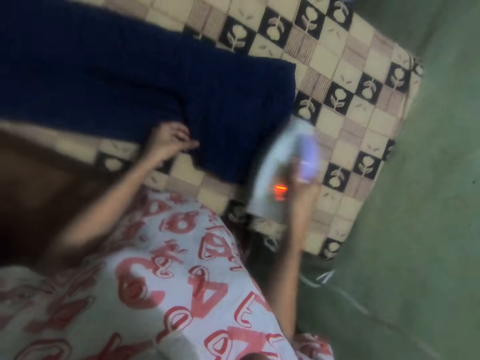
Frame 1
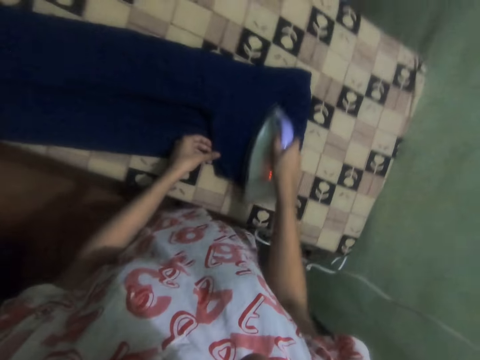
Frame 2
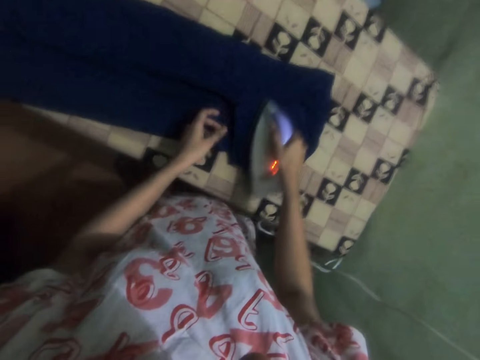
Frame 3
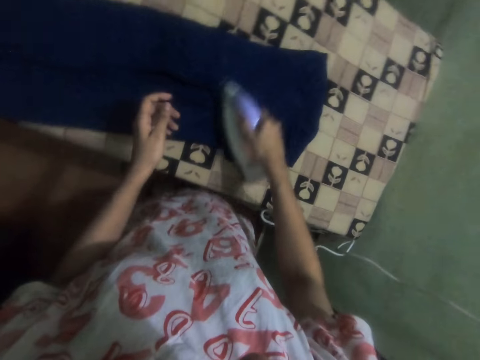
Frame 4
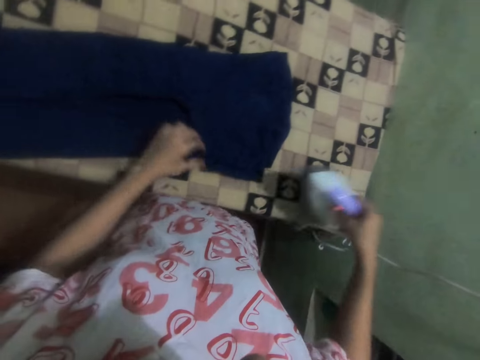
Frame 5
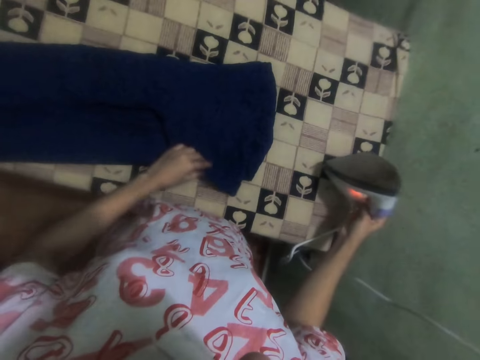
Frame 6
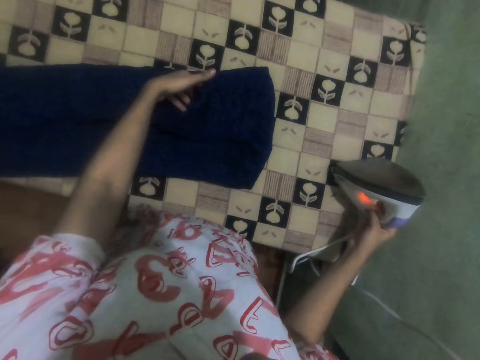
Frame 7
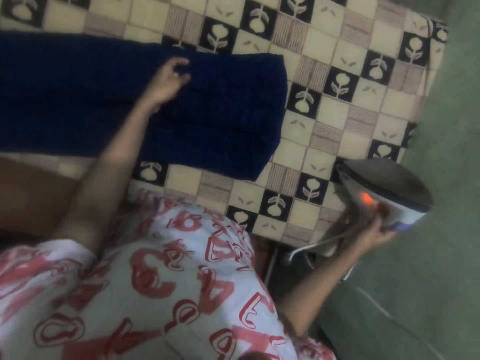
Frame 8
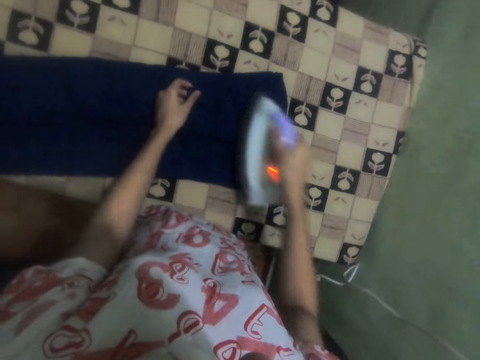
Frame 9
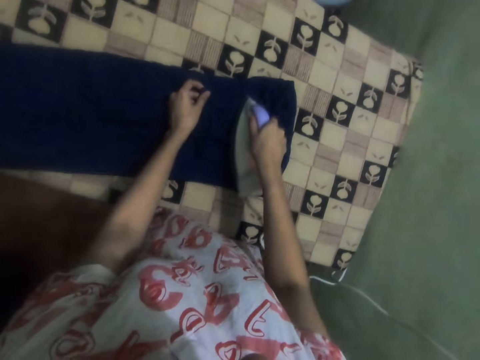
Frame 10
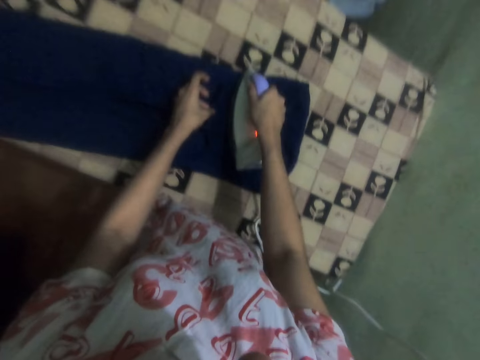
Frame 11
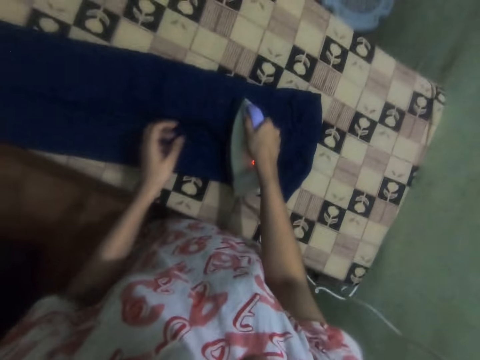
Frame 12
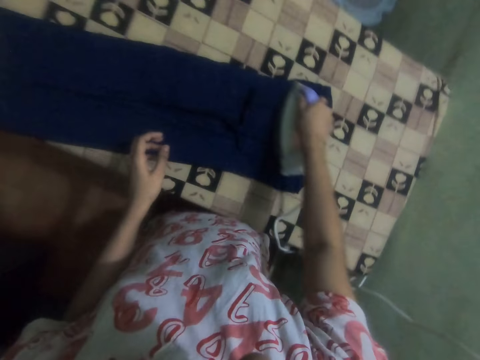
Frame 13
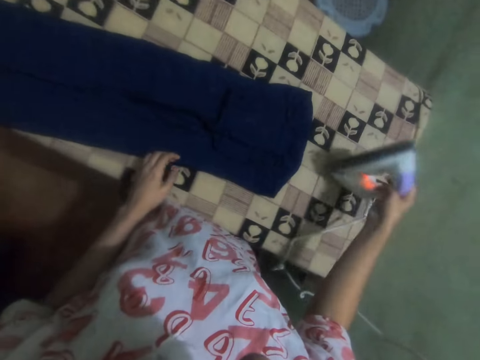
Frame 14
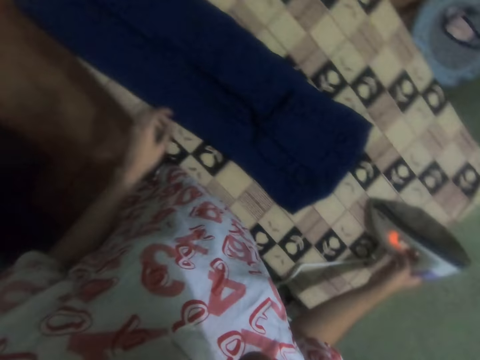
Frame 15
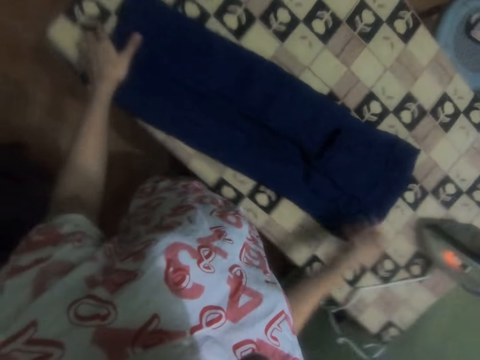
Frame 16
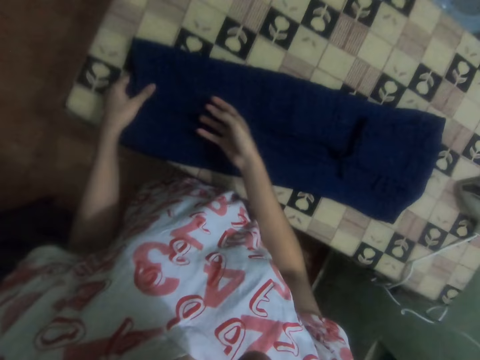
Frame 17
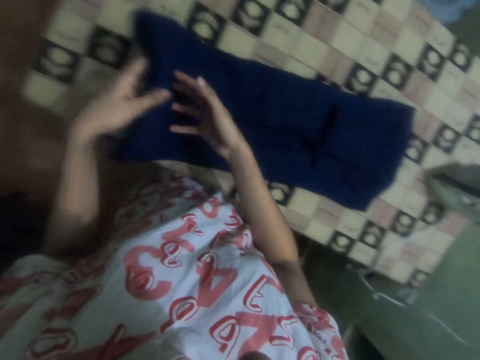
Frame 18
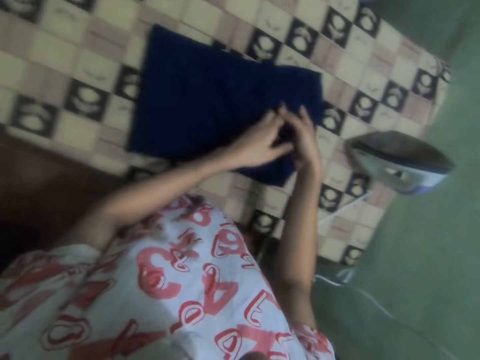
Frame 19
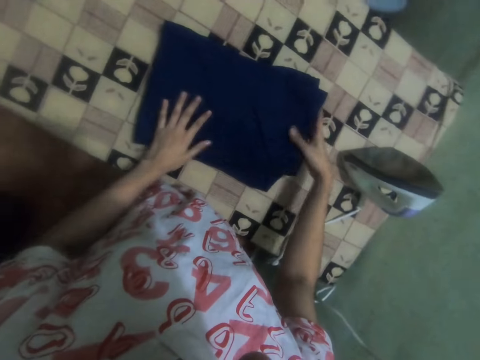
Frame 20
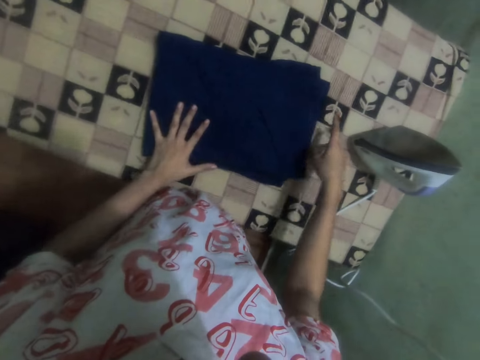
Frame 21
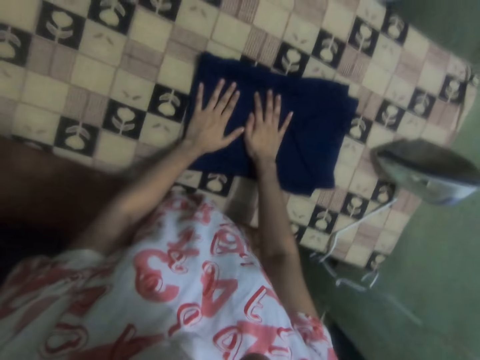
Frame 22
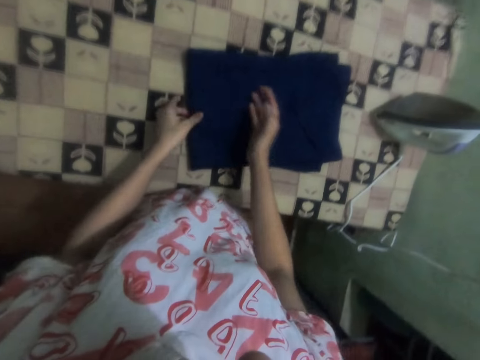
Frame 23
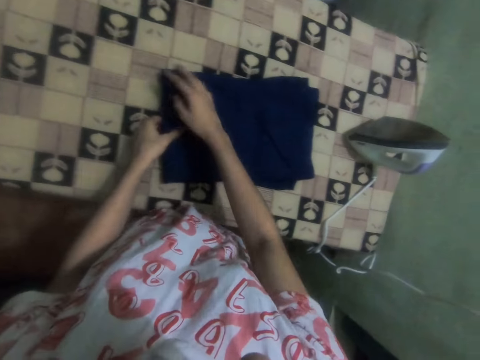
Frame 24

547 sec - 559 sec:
The camera wearer picks up an iron box. They iron the t-shirt on the table. They put the iron box on the table. They take the iron from the table and iron the t-shirt on the table. They put the iron on the table. They fold the cloth with both hands.

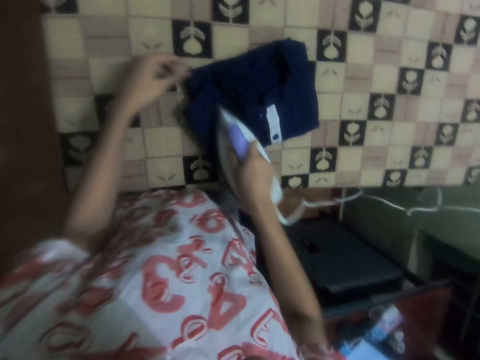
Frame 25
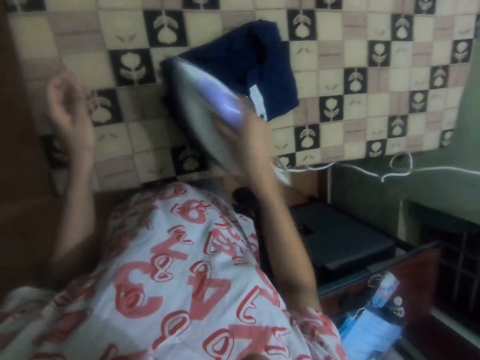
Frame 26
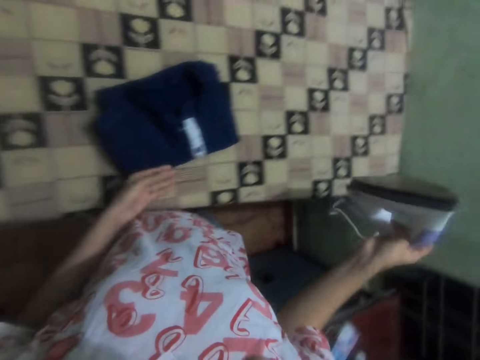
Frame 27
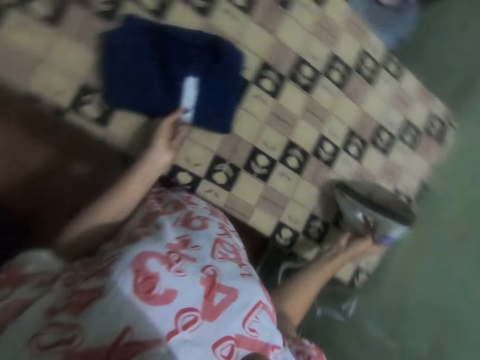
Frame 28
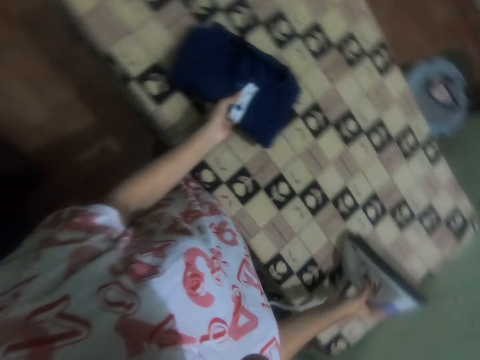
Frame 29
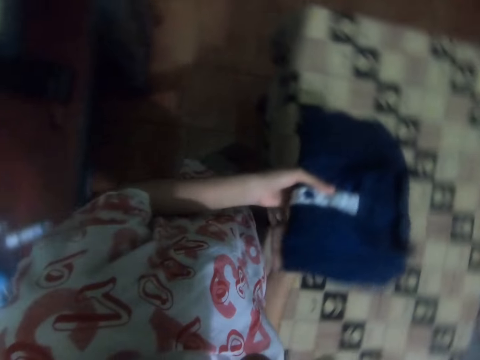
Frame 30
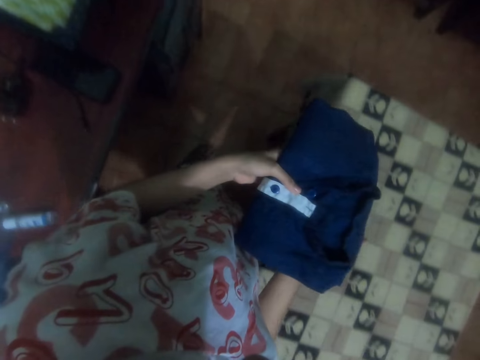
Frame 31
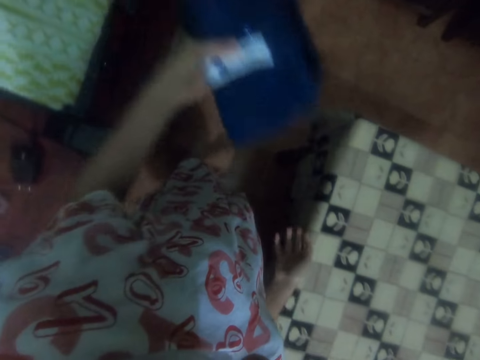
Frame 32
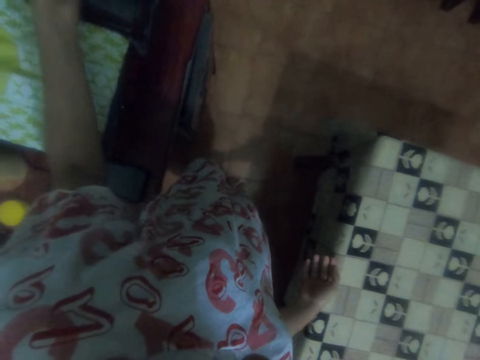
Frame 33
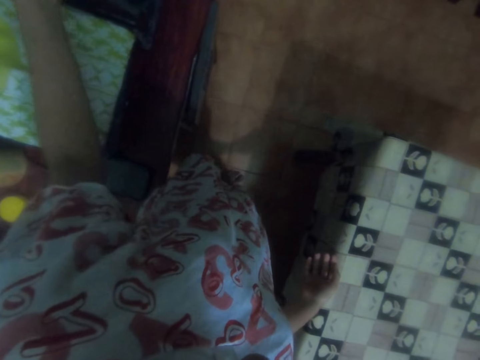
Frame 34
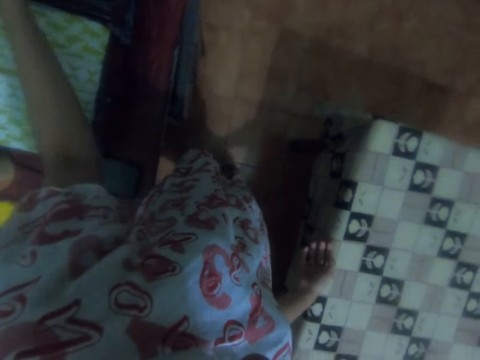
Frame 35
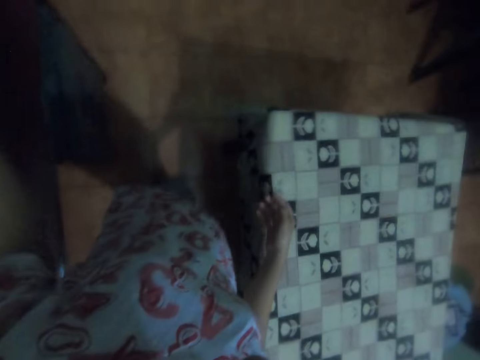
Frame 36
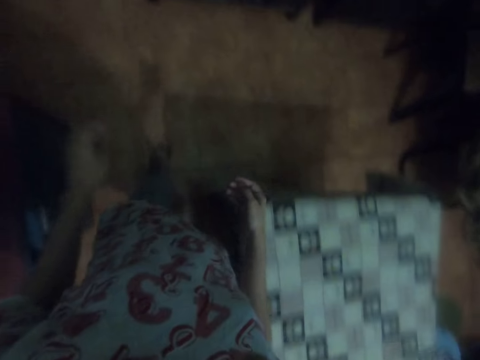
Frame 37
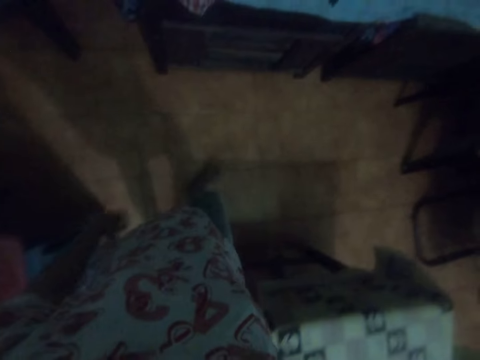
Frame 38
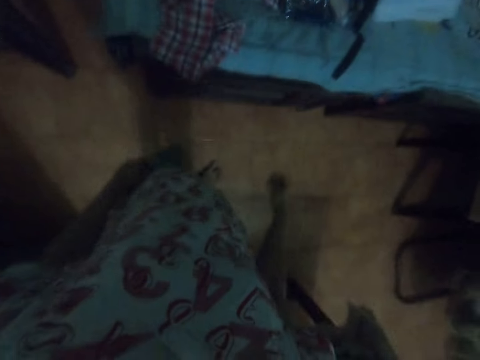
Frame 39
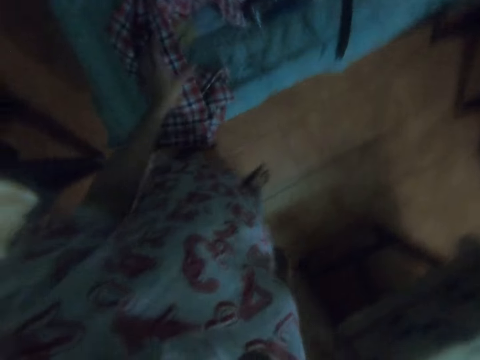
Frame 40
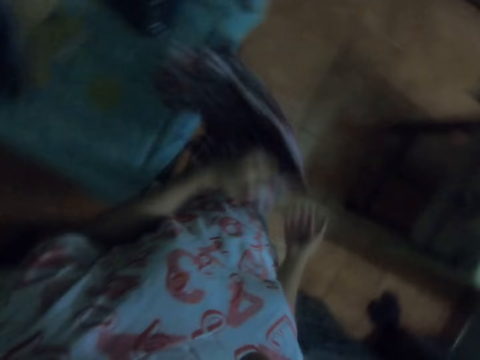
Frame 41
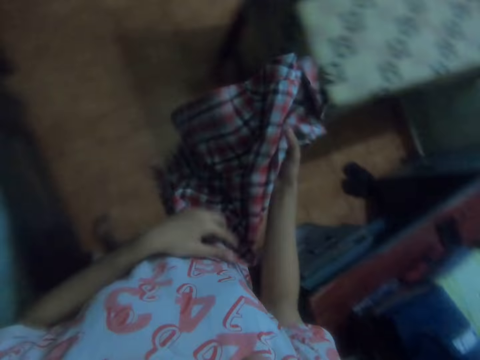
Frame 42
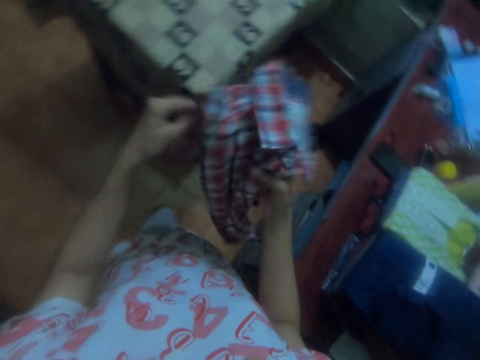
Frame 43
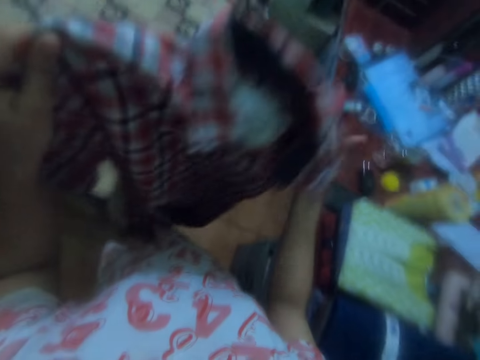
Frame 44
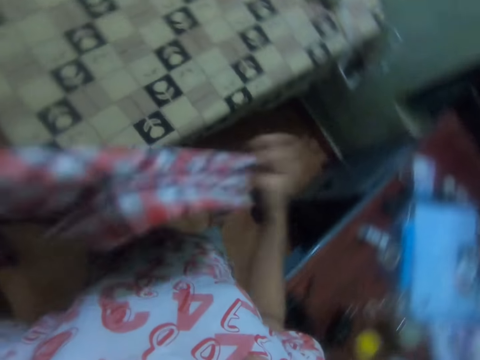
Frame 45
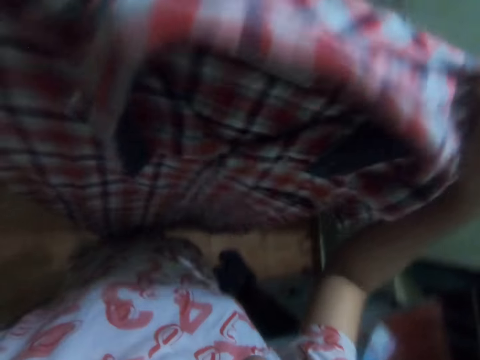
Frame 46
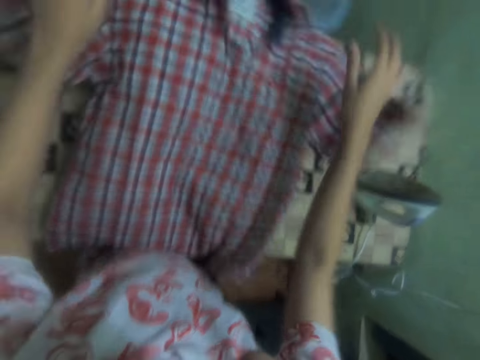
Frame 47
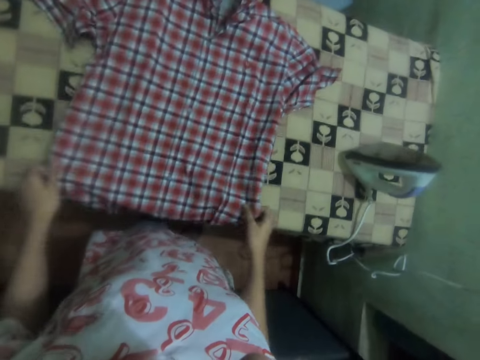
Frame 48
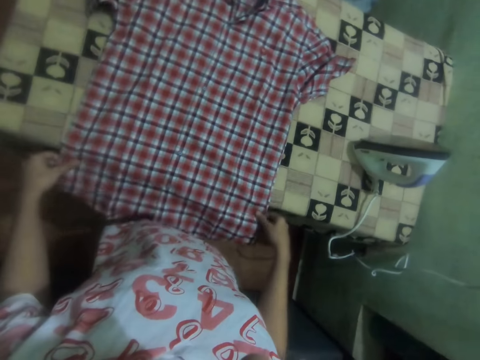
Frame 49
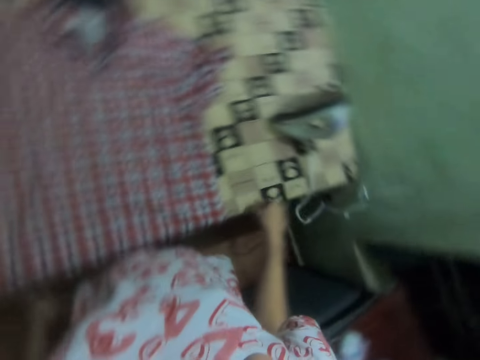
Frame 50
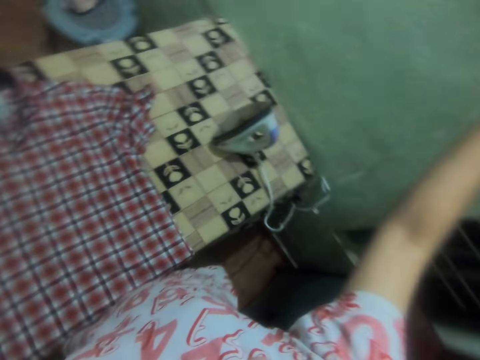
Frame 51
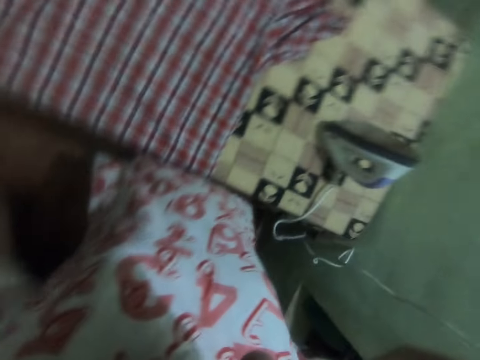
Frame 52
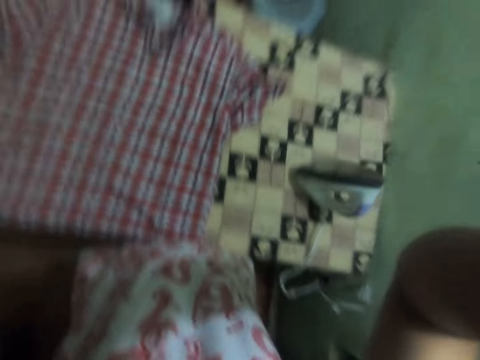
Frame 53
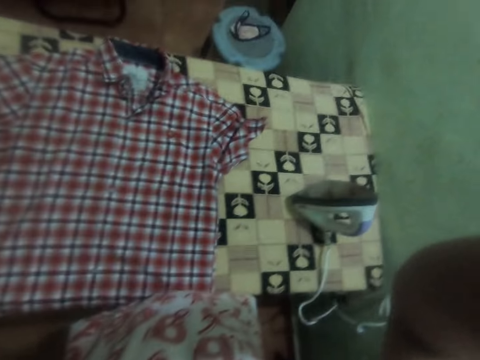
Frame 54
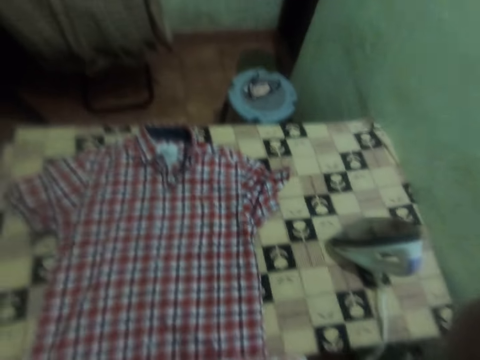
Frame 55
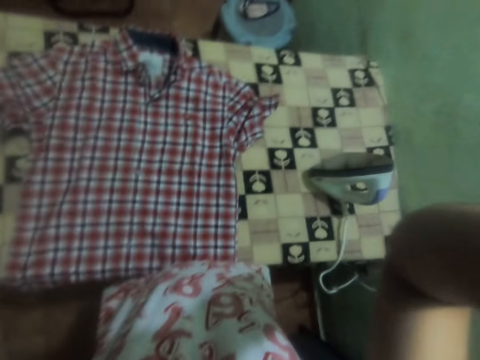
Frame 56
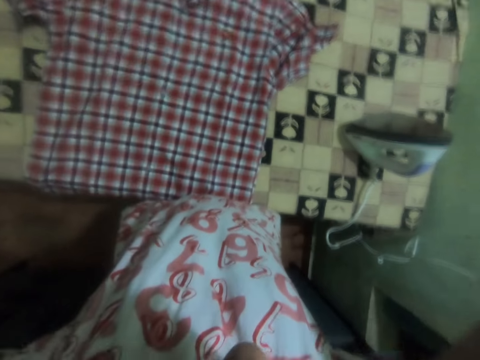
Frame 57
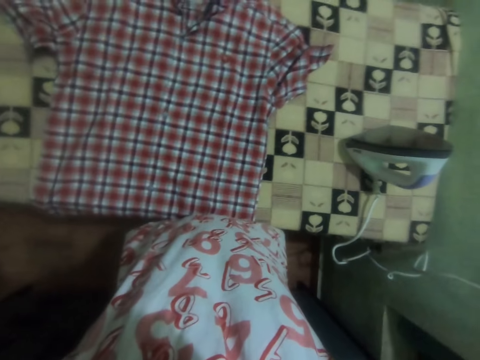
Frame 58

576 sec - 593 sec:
The camera wearer puts the iron box on the ironing table. They pick up a shirt. They put the shirt on clothes on the table. They walk around in the room. They take a shirt or cloth from the table. They adjust the shirt. They walk around in the room. They drop the shirt on the ironing table. They adjust the shirt. They stretch a hand towards the wall. They adjust the camera on the head with both hands.
